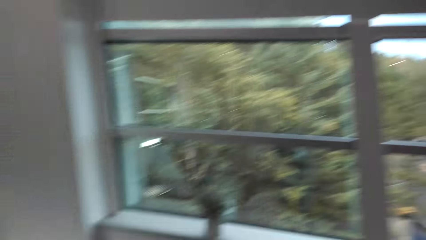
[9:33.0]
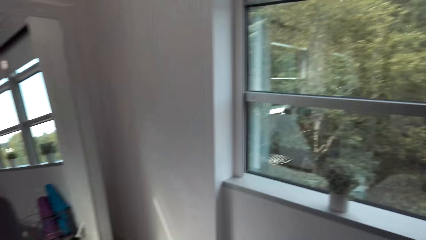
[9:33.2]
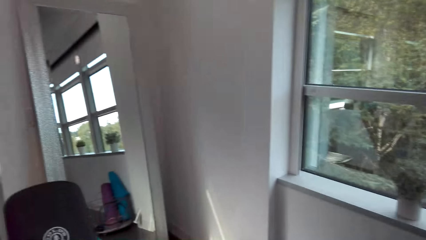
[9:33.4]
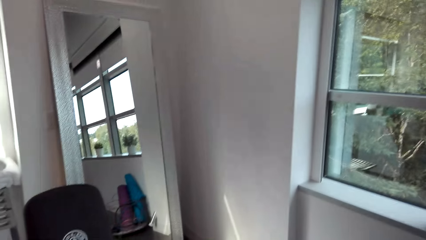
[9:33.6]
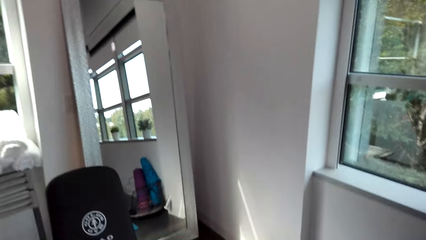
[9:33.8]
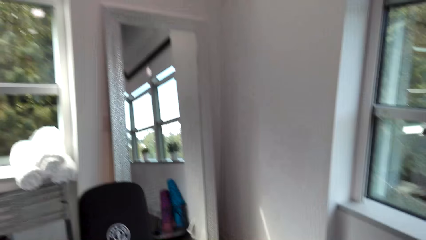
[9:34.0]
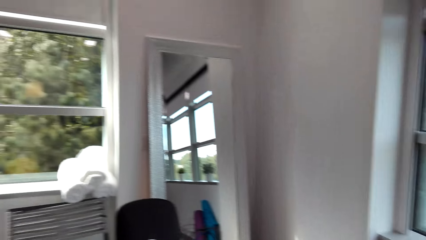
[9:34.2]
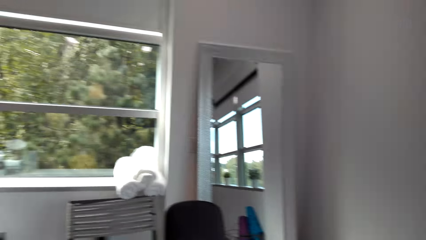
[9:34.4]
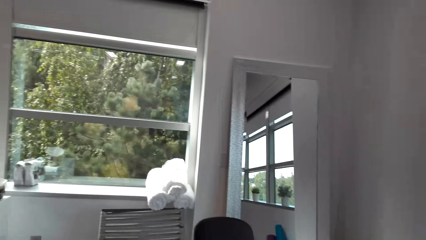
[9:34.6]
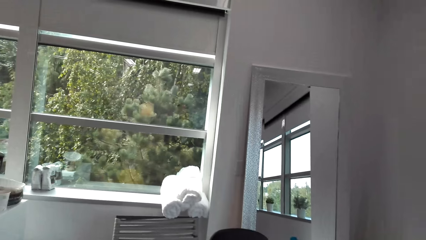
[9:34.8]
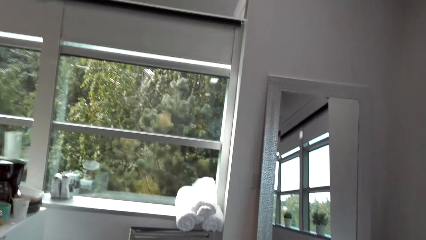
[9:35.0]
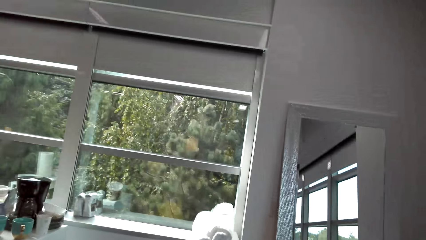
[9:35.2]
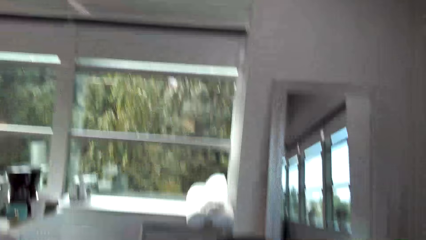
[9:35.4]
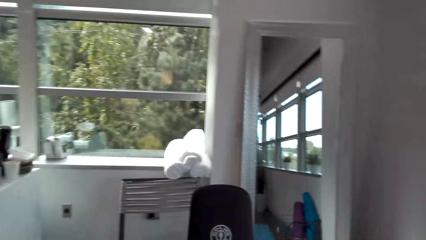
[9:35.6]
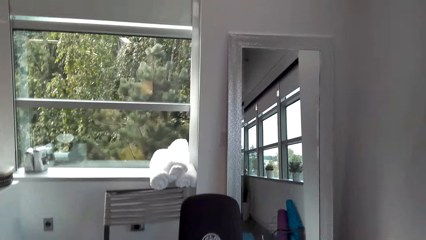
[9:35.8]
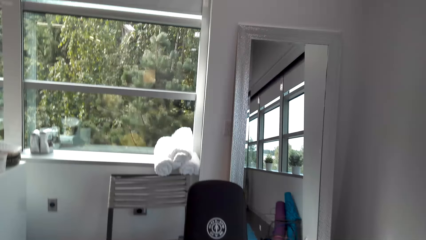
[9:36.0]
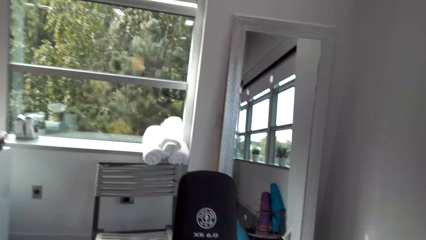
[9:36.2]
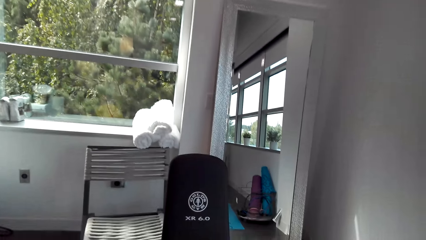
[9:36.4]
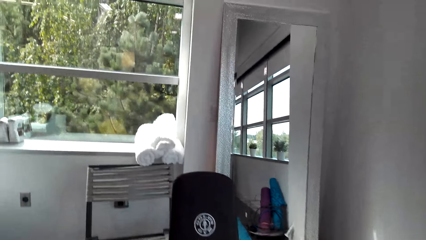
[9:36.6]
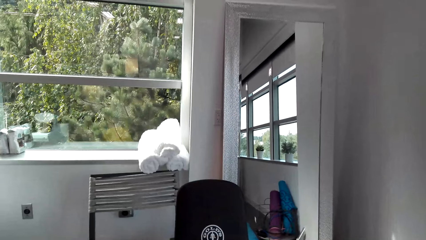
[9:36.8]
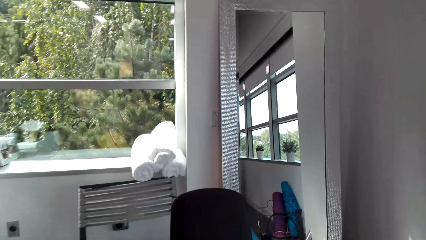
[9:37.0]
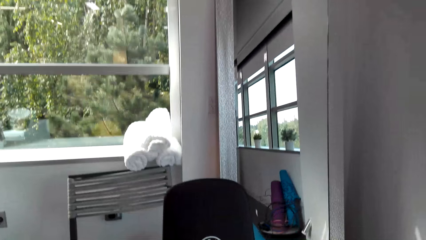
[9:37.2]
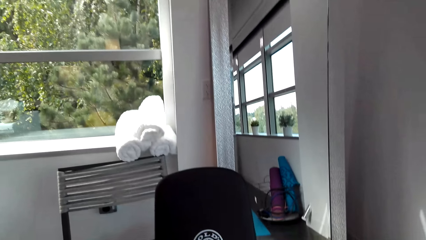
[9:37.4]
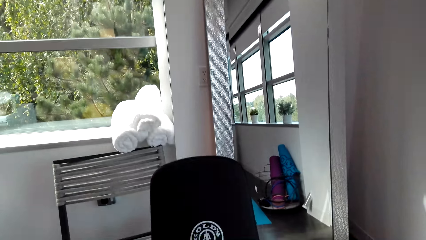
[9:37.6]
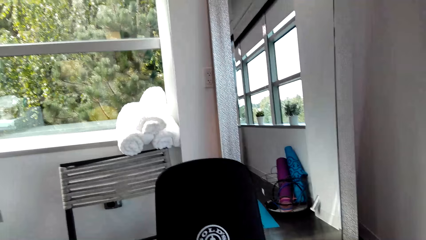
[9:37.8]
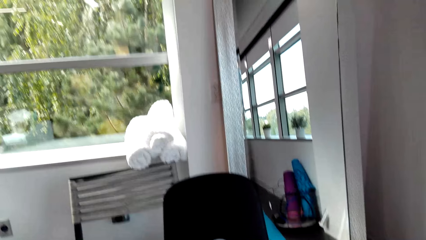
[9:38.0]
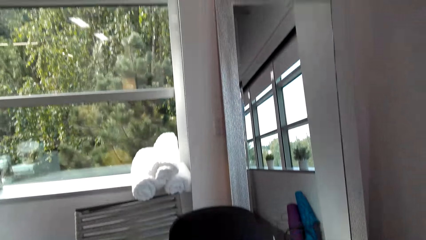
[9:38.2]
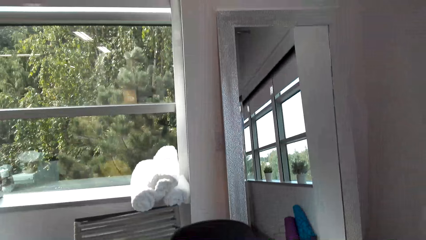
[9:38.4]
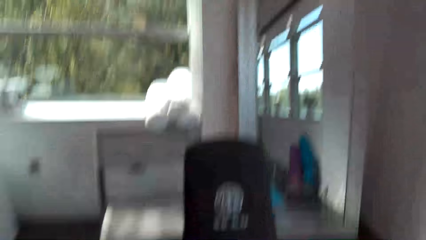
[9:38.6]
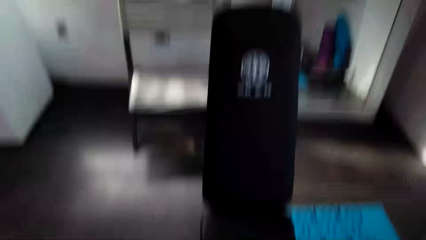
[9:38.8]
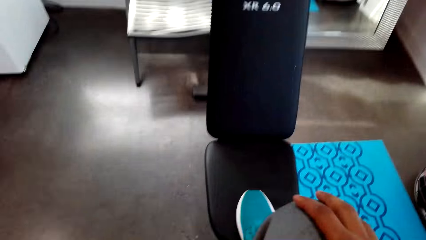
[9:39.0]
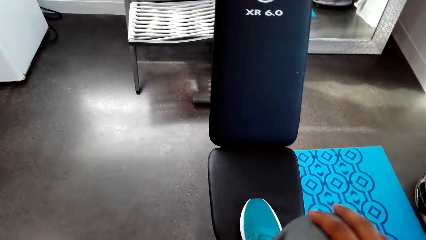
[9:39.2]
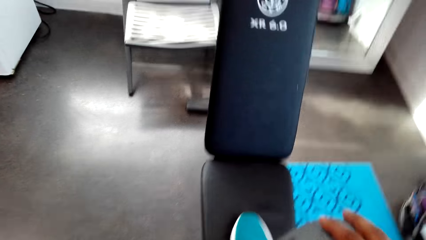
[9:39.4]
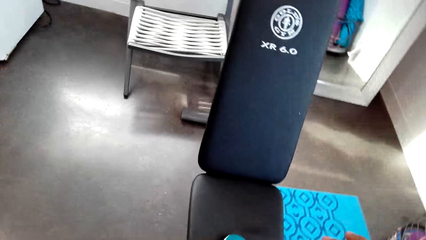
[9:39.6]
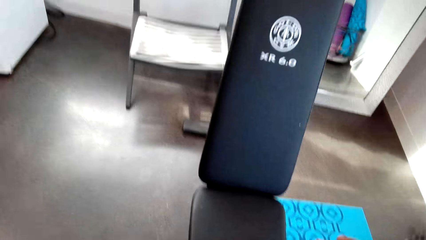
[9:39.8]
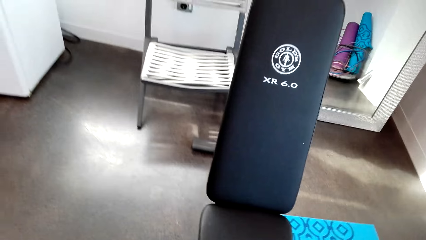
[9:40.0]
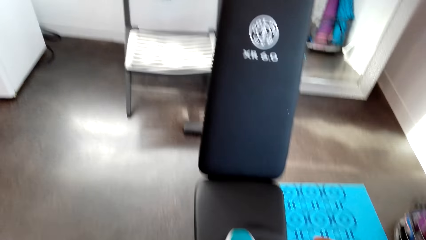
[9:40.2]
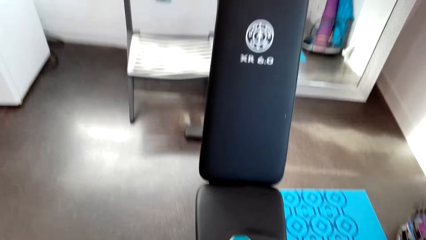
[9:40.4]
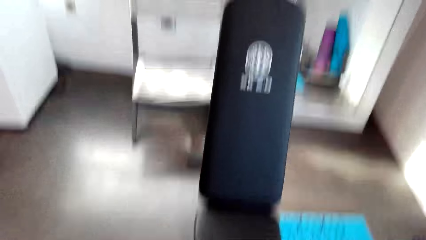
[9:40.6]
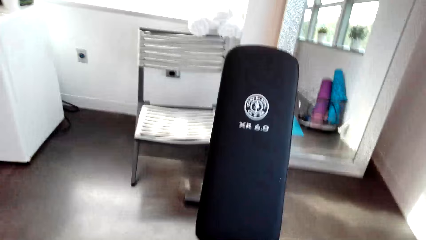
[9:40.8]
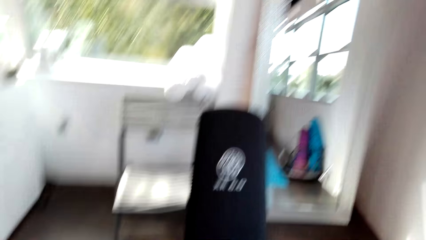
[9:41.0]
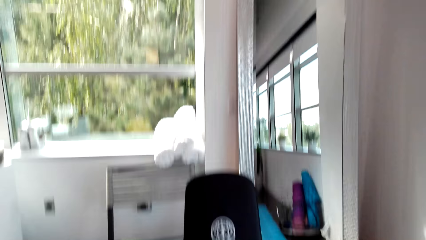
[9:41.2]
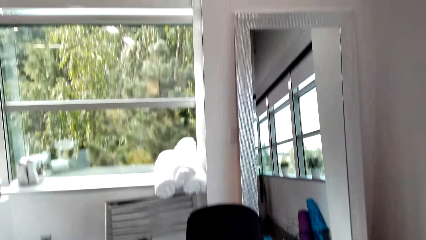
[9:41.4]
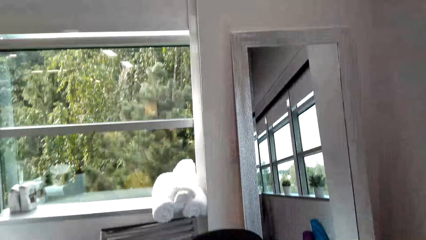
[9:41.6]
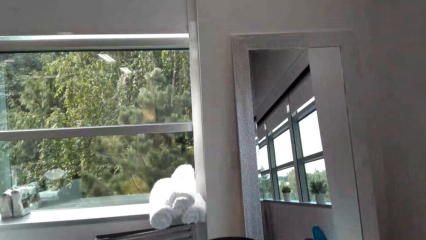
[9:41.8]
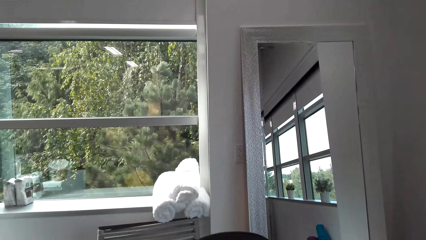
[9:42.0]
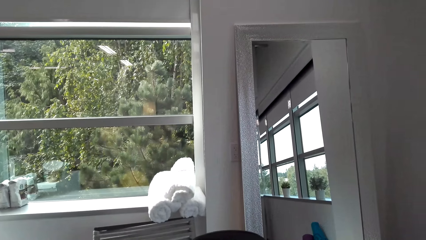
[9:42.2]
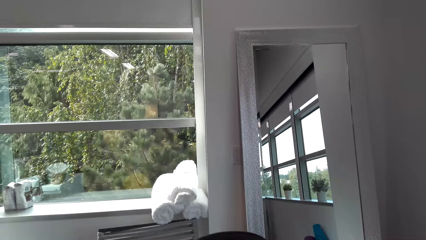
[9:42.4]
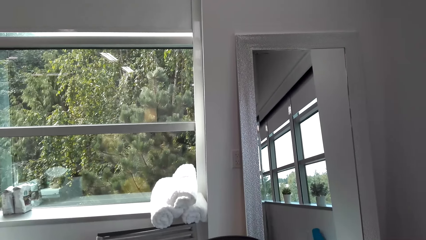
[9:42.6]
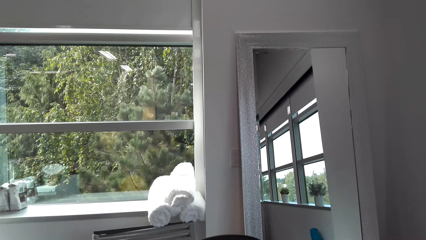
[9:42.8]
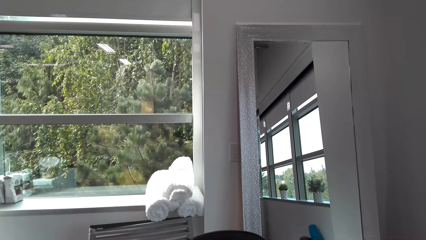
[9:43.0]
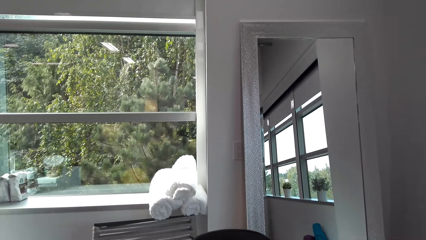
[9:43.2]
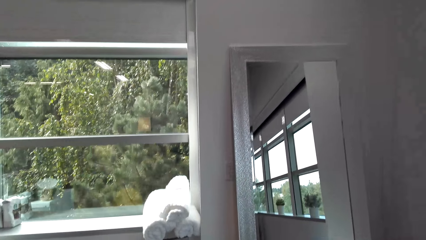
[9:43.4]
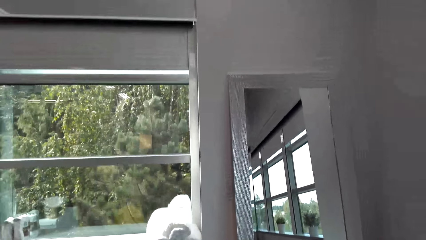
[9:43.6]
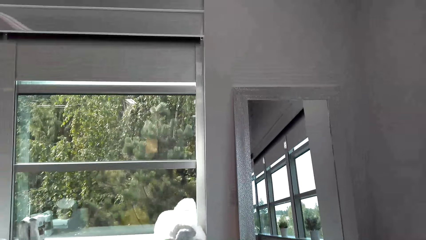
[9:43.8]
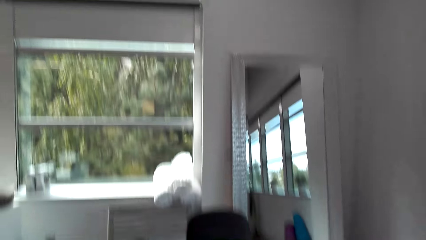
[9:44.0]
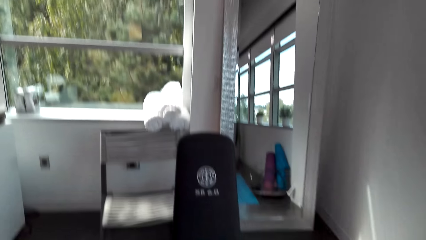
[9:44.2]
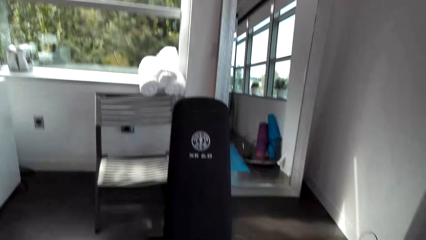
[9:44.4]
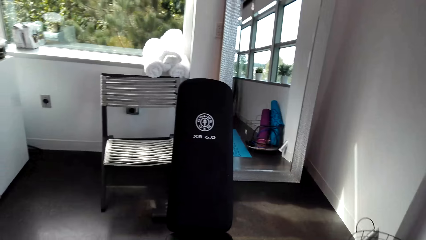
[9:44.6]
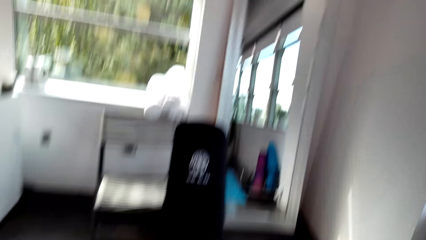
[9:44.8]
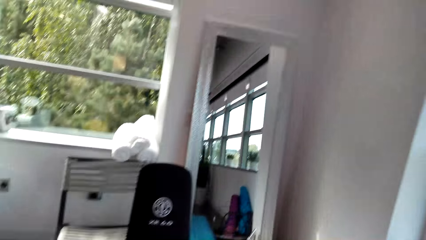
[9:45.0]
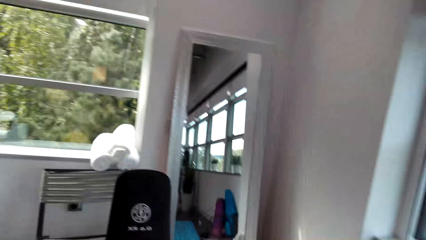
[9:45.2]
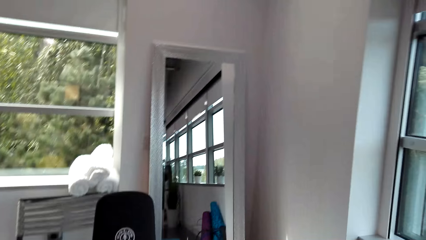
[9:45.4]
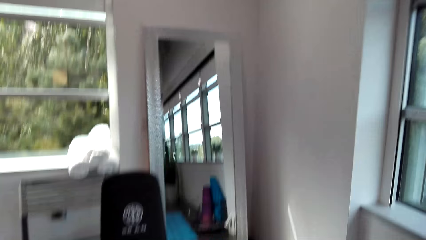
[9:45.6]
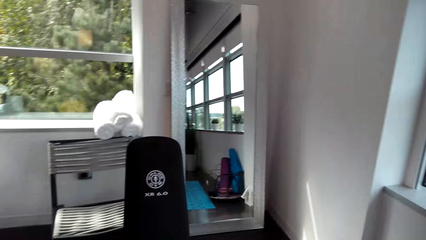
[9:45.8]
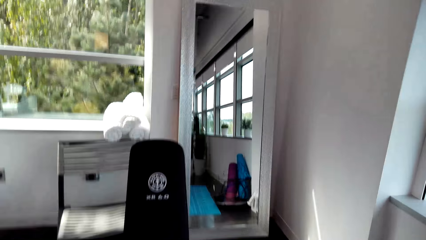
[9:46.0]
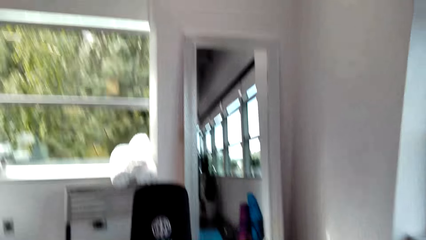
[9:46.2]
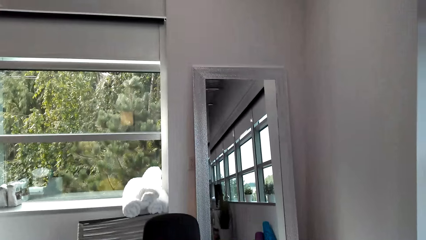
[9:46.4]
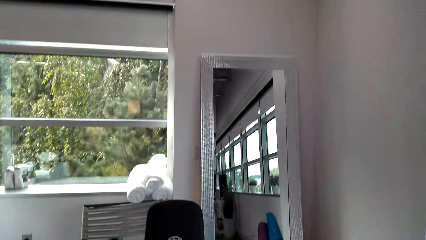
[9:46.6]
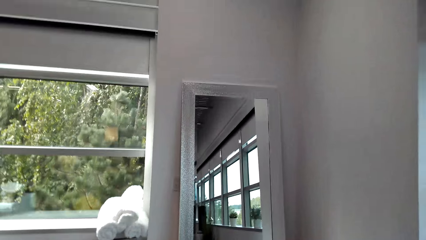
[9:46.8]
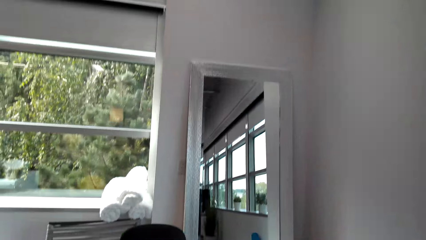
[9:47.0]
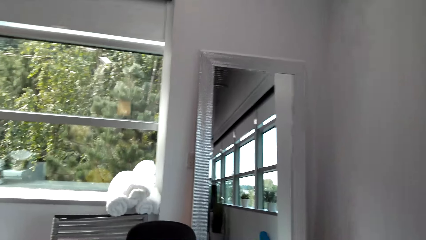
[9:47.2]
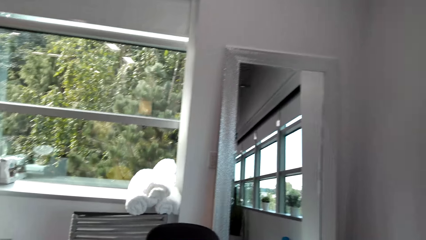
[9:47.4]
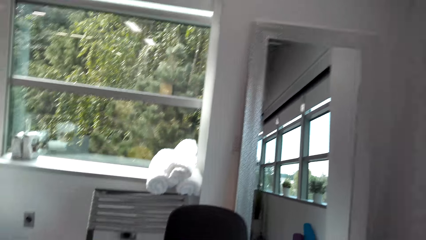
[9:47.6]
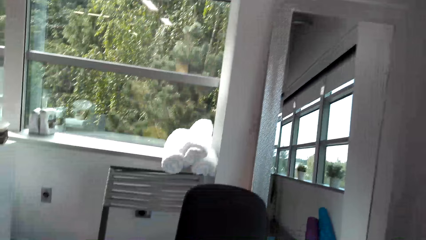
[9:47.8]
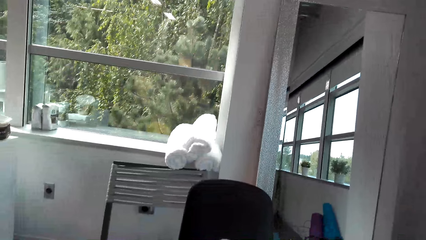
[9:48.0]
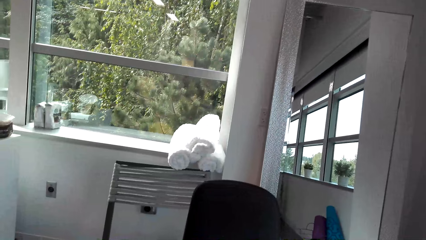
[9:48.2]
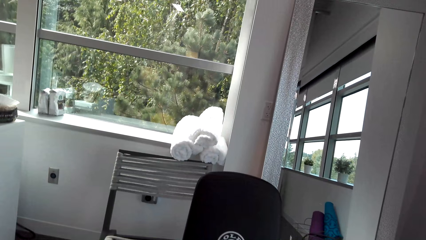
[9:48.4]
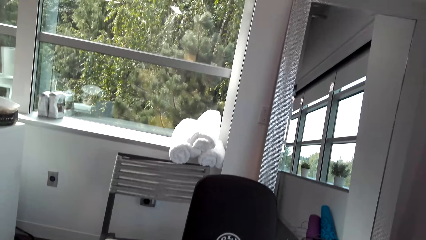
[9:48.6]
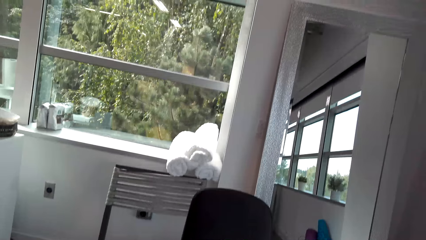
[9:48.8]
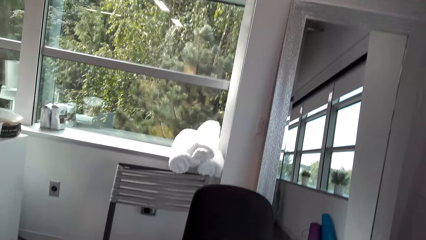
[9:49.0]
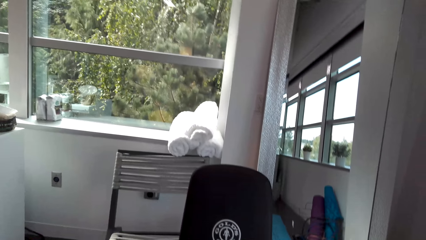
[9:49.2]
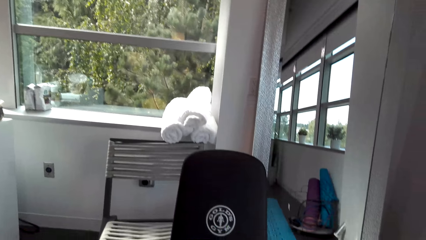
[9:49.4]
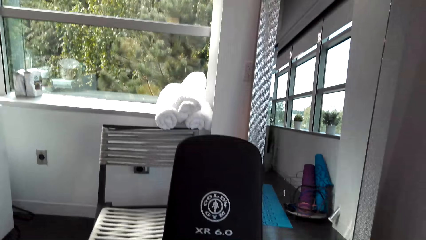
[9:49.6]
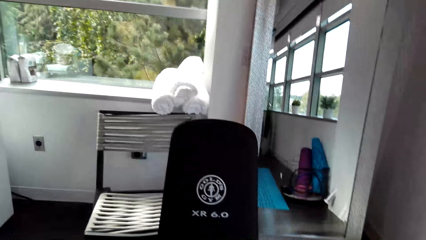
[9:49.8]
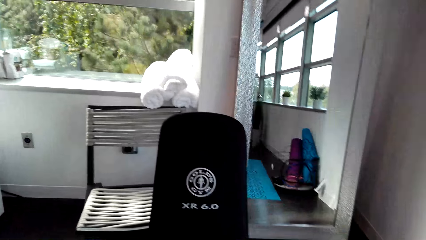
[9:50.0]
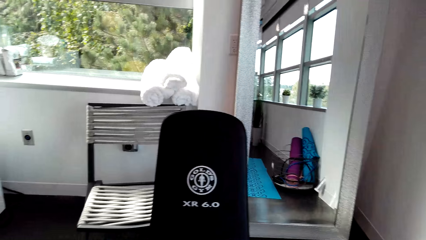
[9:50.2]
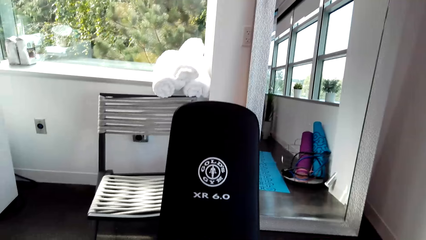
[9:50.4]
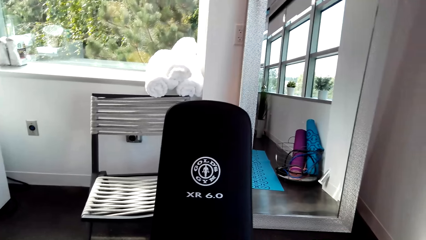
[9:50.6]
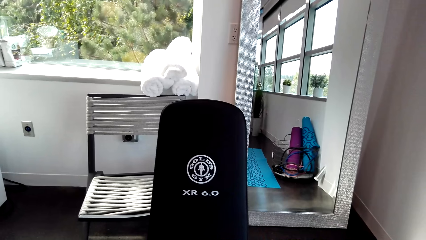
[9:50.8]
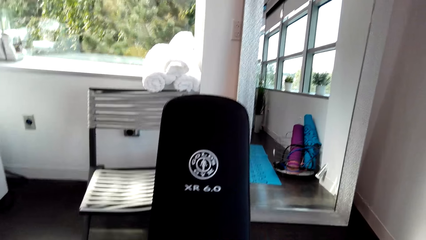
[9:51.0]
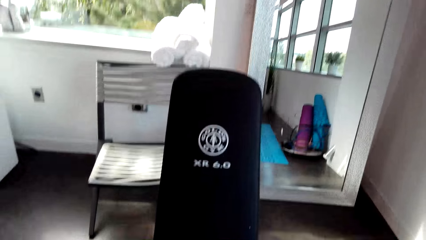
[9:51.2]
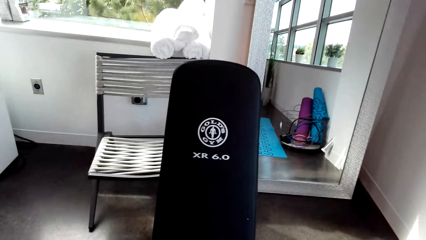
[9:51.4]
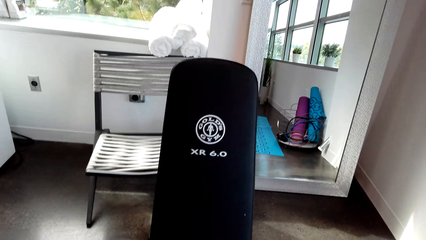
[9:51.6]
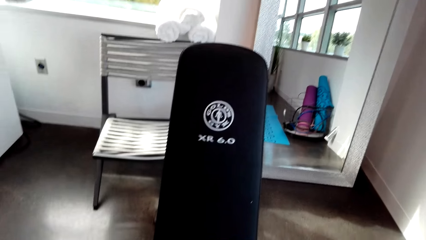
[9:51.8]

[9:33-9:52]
The camera wearer moves around. They look around. They step on something.
